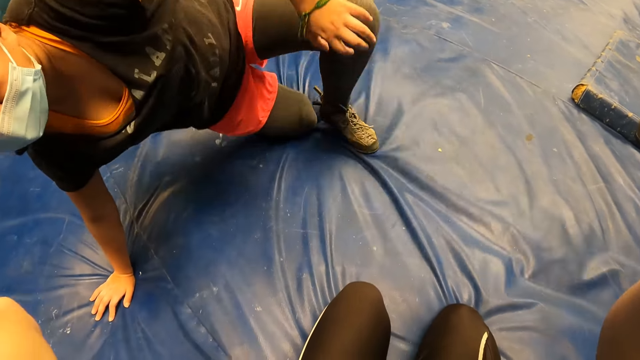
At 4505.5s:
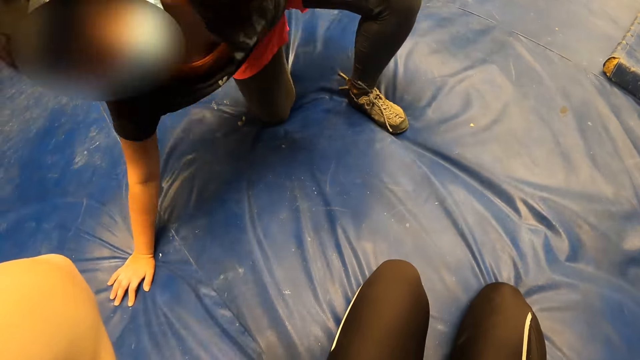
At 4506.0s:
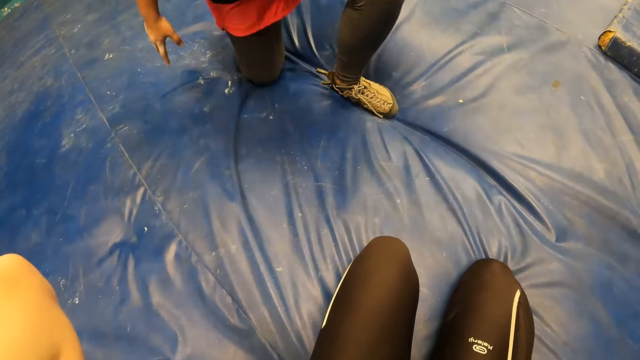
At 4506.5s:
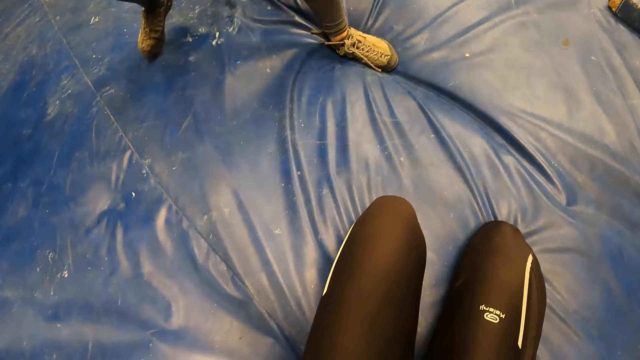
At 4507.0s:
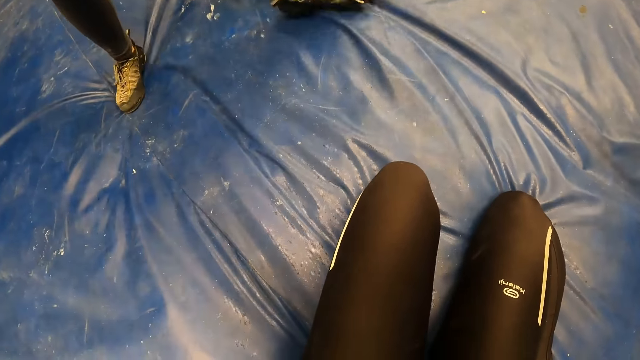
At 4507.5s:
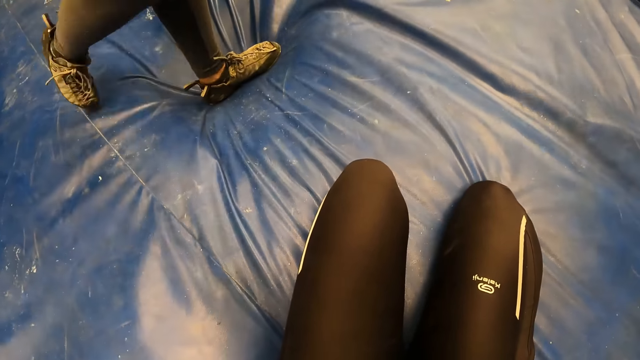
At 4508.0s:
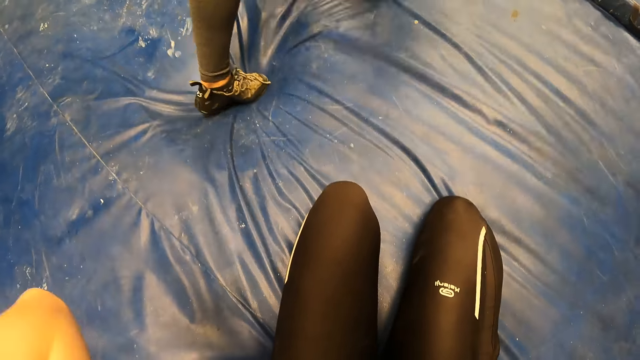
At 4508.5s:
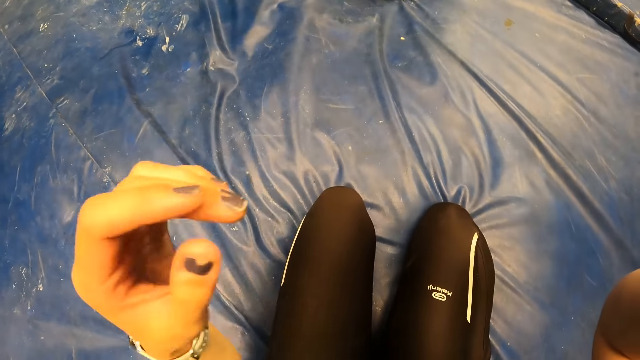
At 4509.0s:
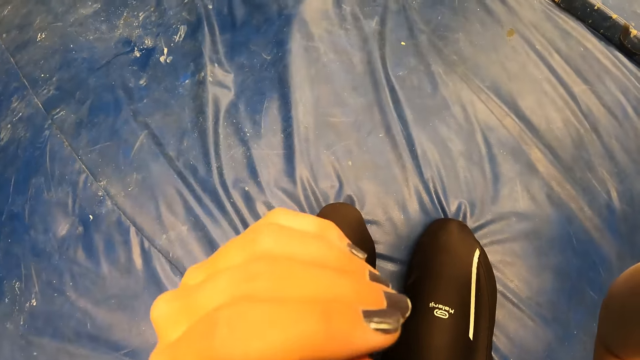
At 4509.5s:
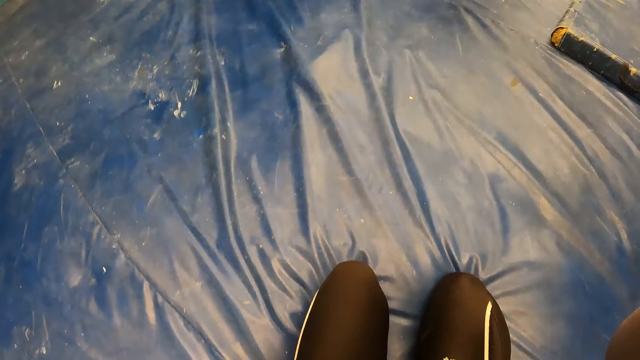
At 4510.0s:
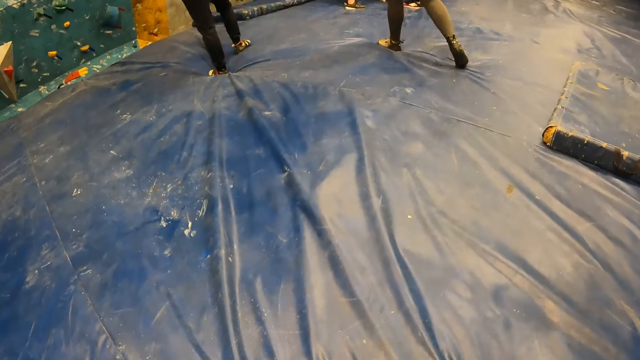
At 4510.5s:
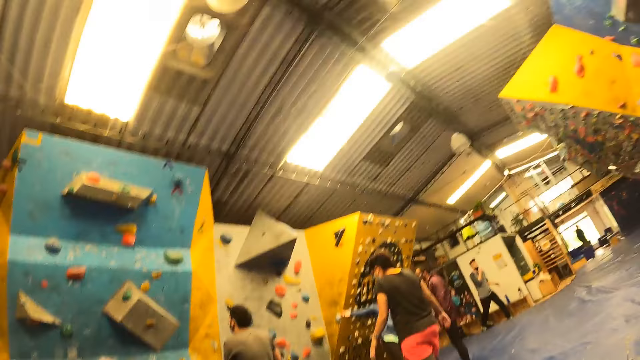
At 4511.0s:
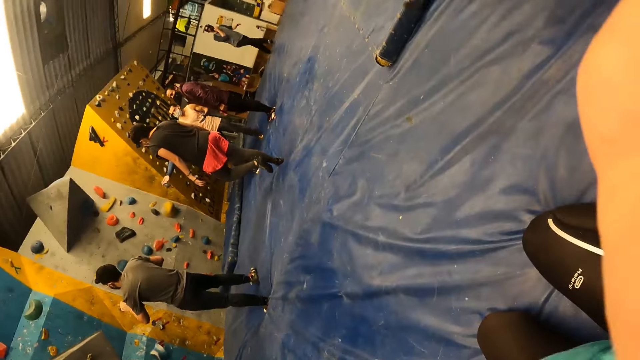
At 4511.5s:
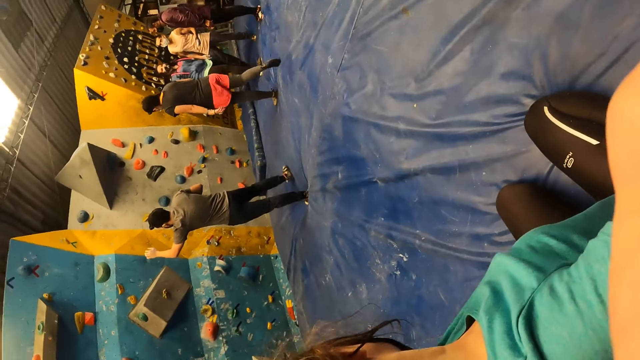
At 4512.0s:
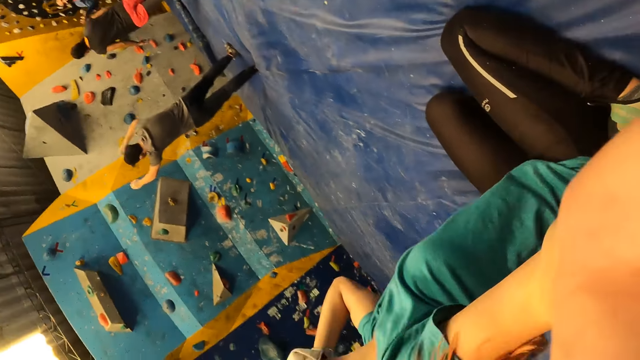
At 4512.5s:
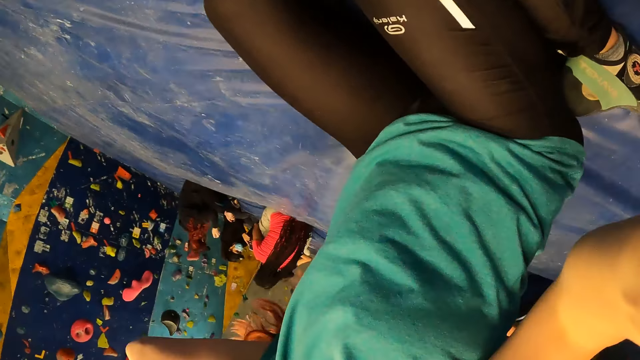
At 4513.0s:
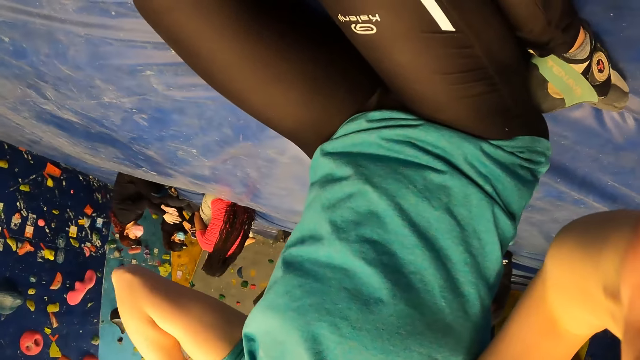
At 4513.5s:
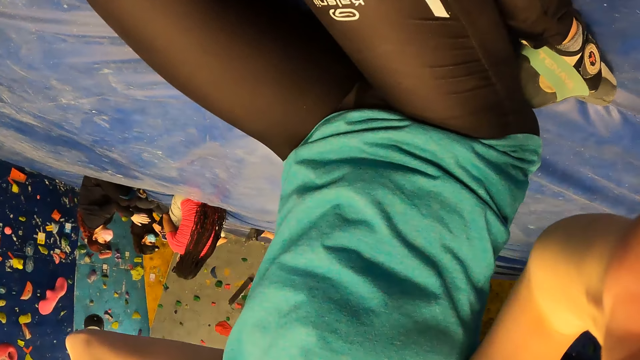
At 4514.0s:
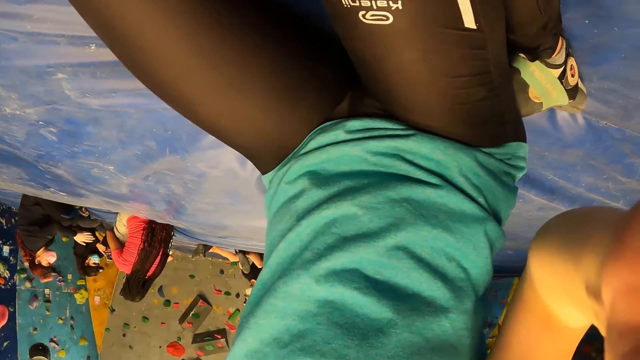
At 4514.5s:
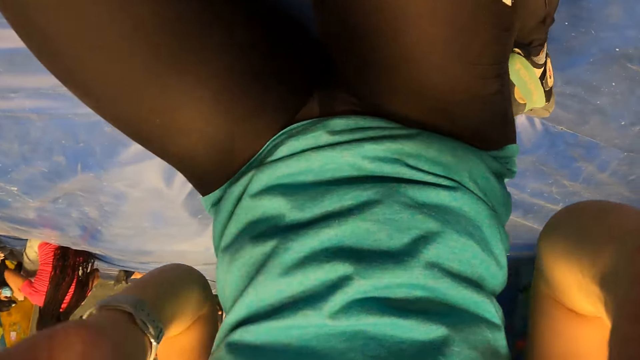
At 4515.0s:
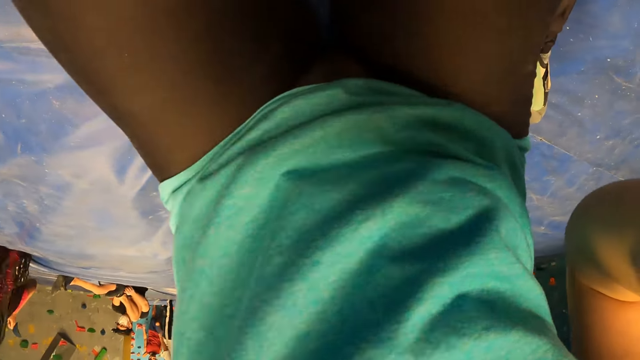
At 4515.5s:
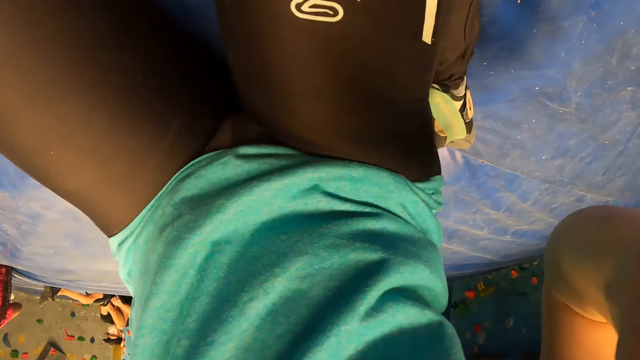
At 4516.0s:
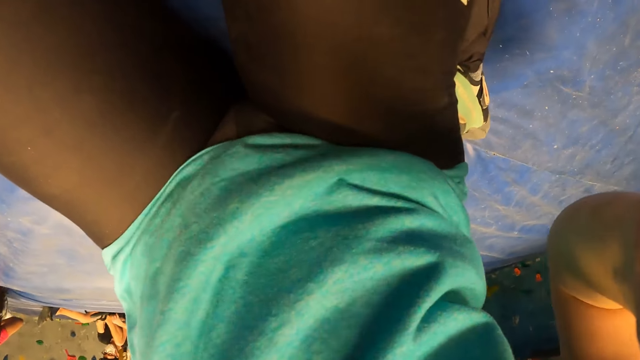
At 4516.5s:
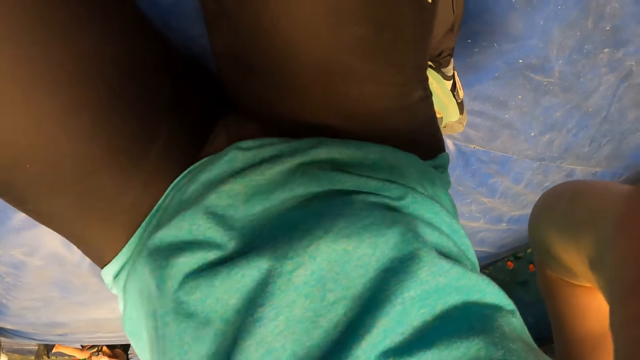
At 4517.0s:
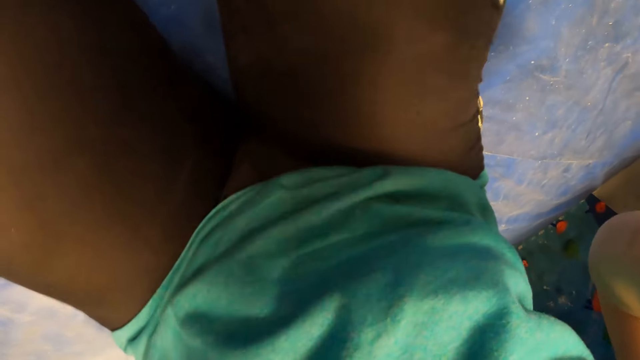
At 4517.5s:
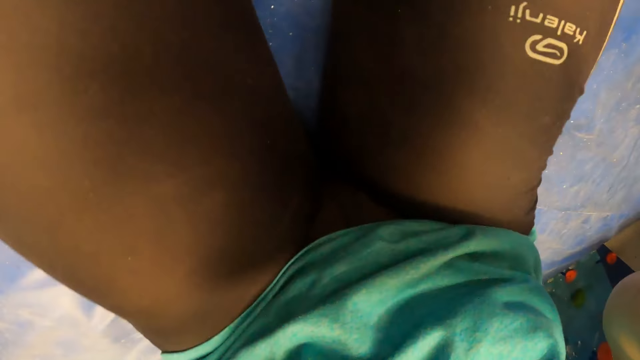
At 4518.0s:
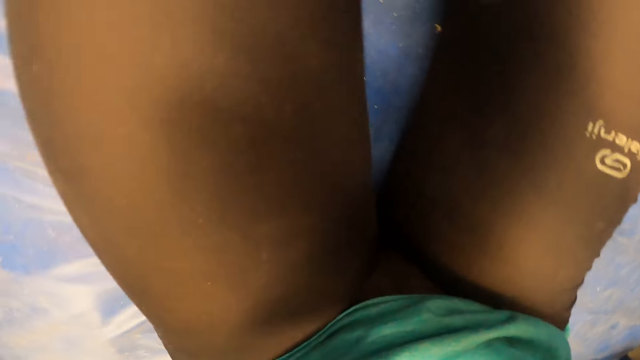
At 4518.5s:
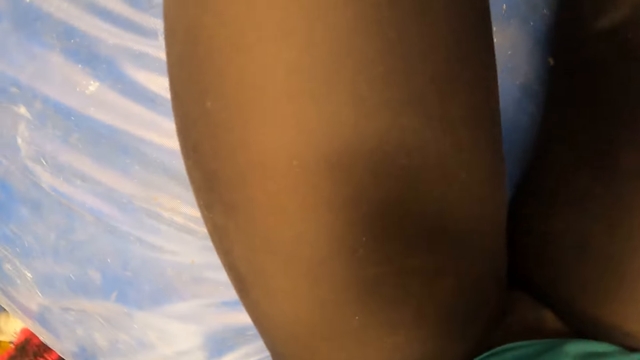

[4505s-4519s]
The camera wearer touches the camera. She looks around. She raises her right hand above her face. She touches the camera. She raises her left hand above her face.

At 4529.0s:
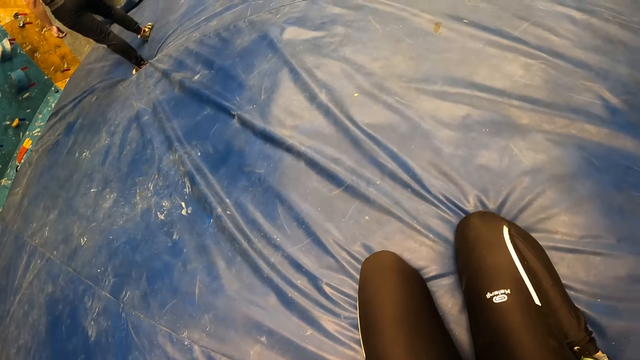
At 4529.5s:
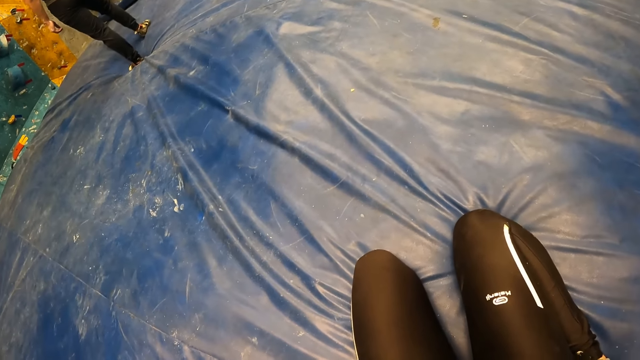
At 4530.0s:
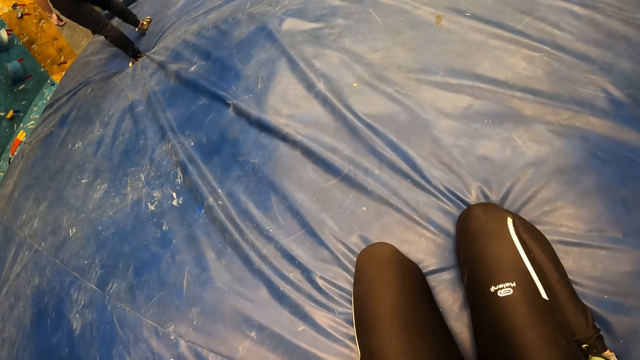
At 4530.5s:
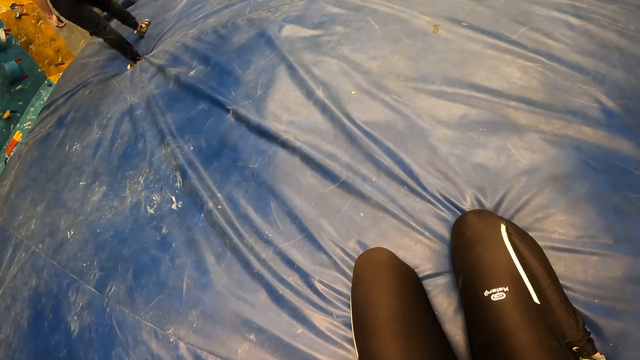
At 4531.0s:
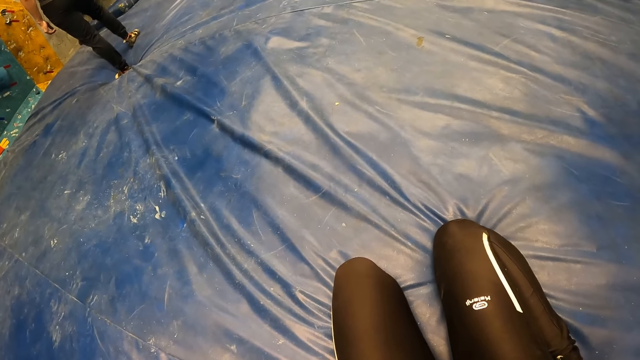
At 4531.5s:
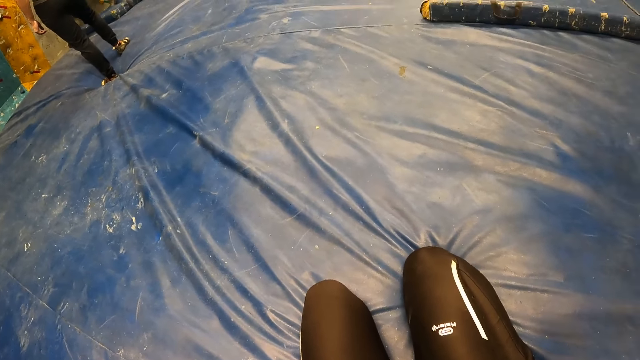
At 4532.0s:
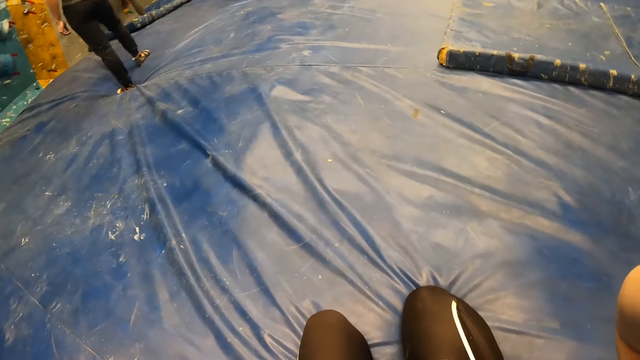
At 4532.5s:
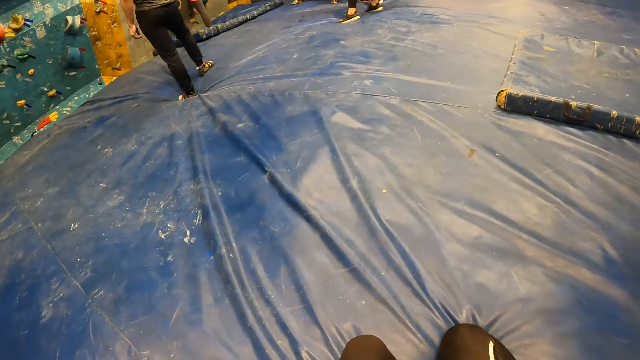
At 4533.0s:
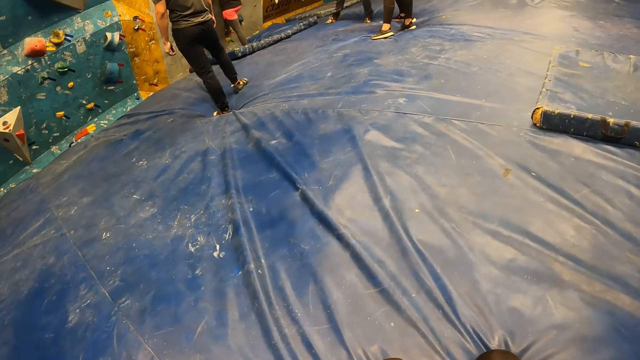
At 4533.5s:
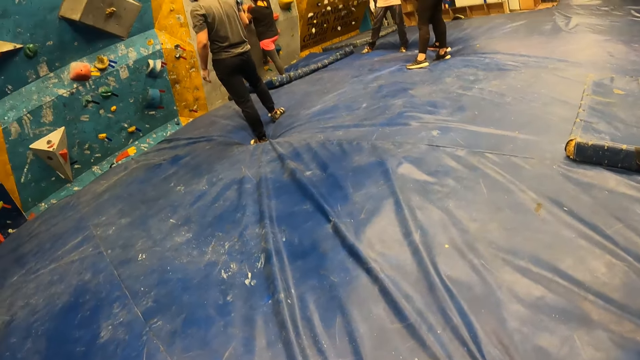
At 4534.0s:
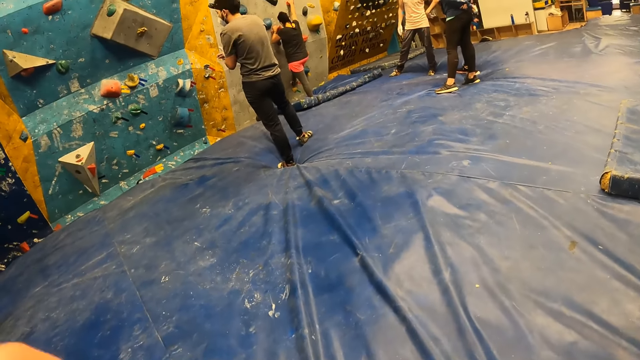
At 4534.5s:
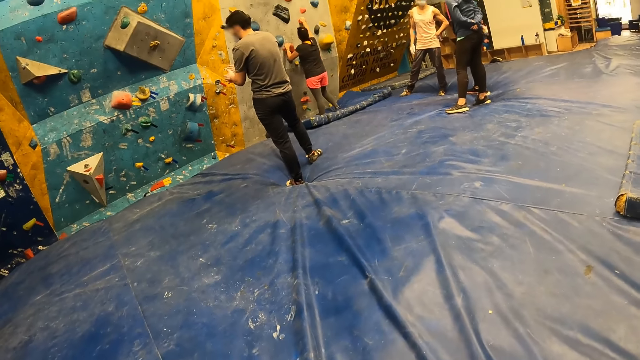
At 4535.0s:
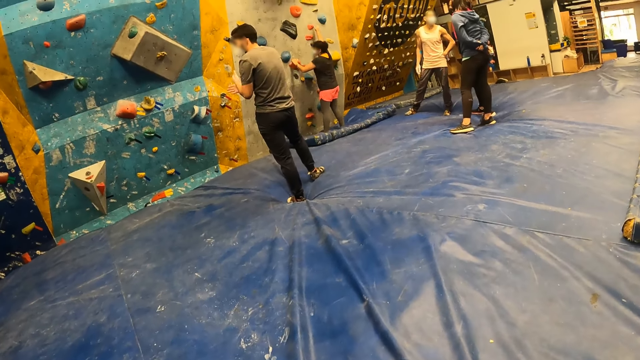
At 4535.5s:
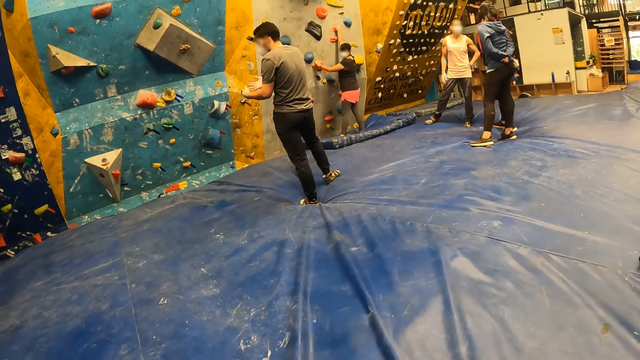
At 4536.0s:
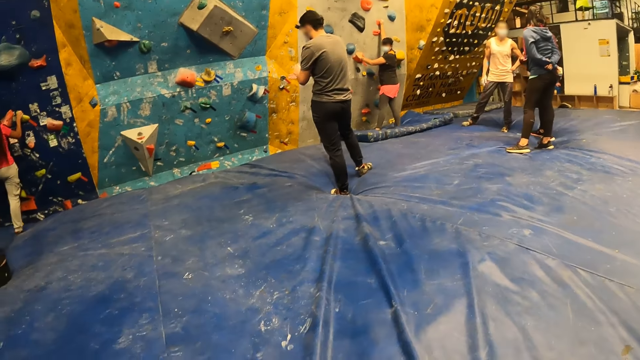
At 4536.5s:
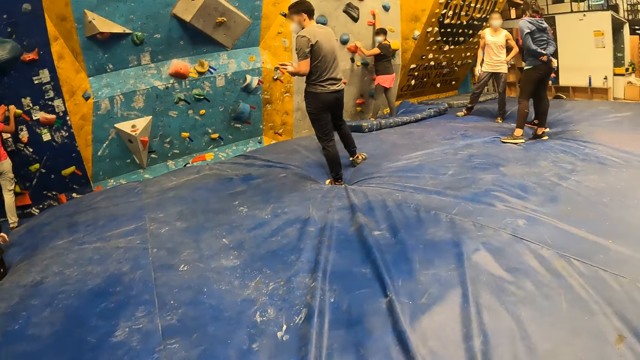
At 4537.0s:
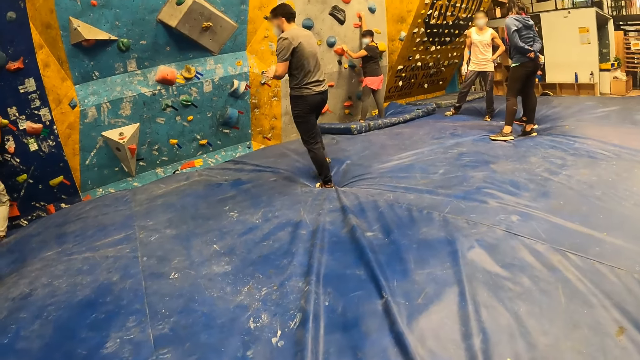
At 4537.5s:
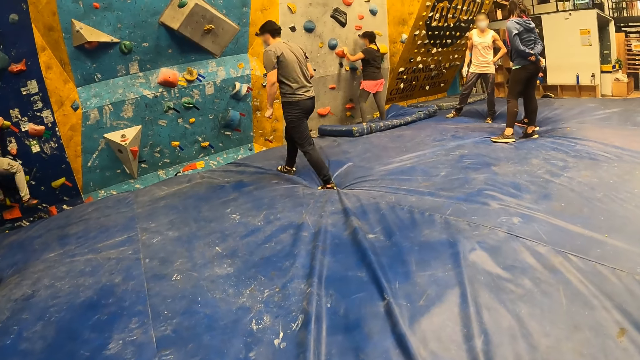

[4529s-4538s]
The woman holds an orange climbing hold with her left hand. The camera wearer looks around. The woman holds the orange climbing hold with her right hand.
